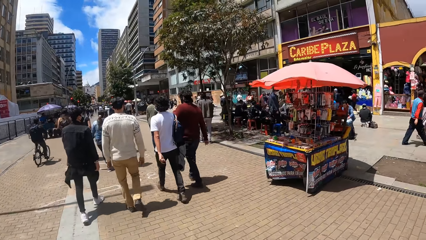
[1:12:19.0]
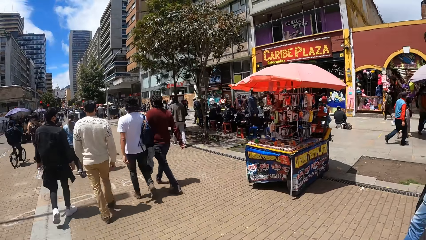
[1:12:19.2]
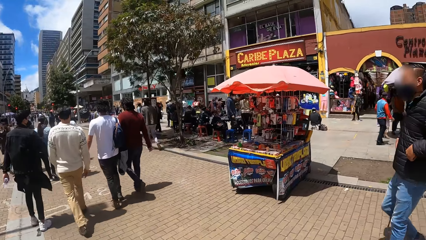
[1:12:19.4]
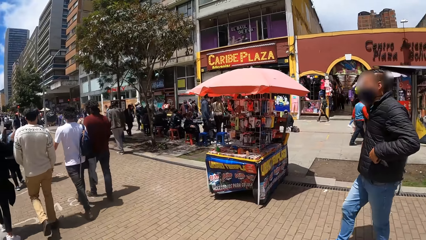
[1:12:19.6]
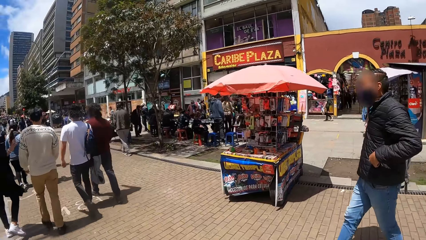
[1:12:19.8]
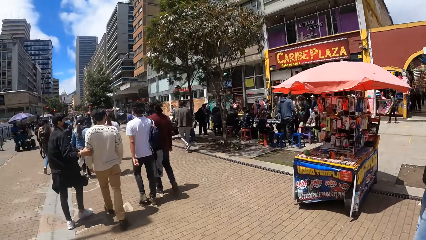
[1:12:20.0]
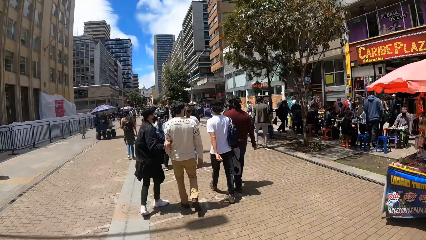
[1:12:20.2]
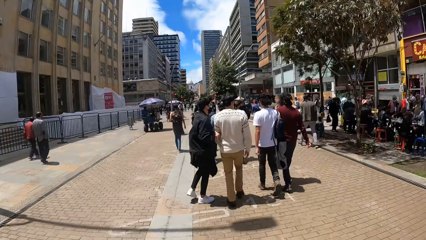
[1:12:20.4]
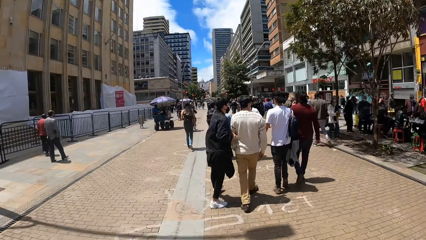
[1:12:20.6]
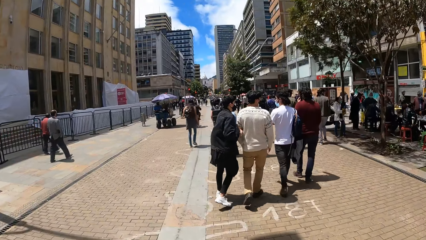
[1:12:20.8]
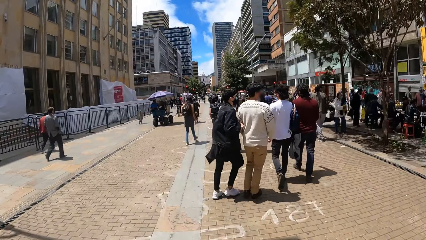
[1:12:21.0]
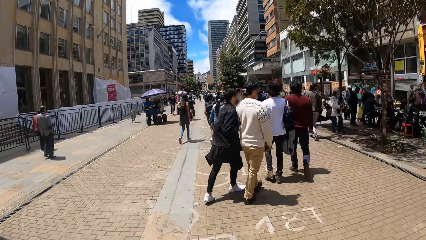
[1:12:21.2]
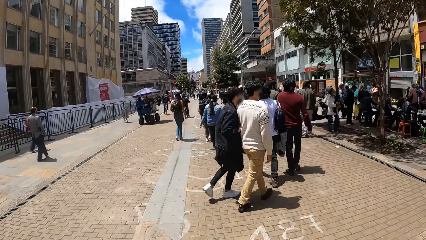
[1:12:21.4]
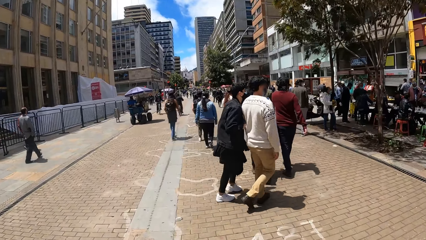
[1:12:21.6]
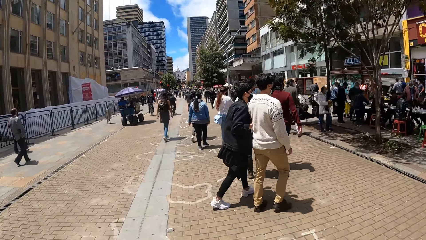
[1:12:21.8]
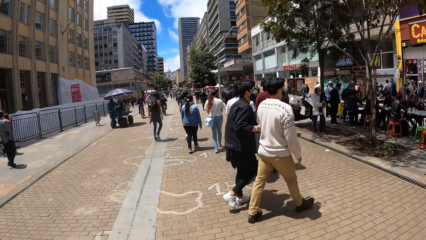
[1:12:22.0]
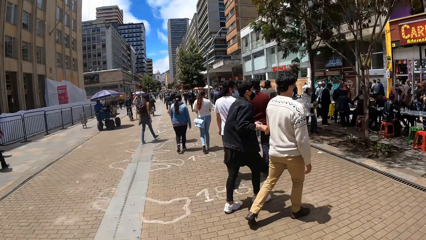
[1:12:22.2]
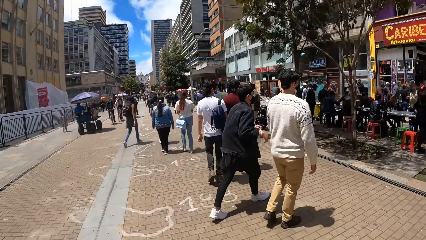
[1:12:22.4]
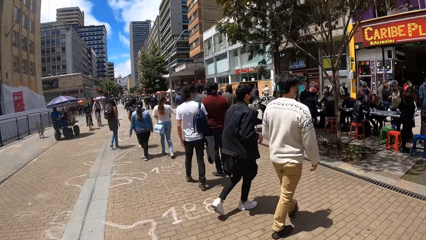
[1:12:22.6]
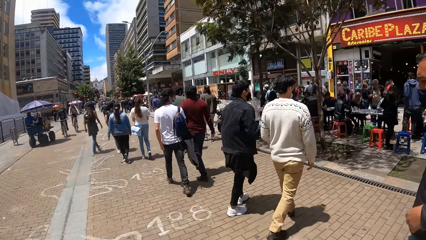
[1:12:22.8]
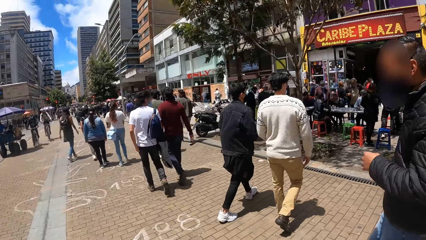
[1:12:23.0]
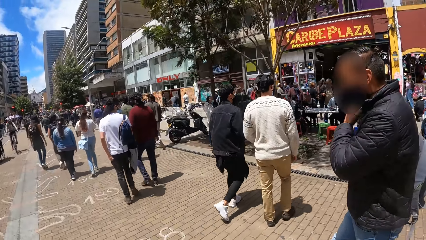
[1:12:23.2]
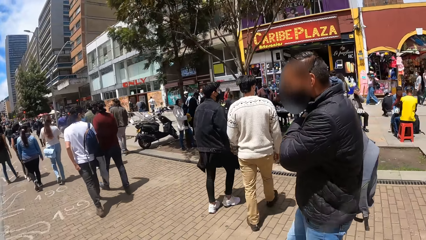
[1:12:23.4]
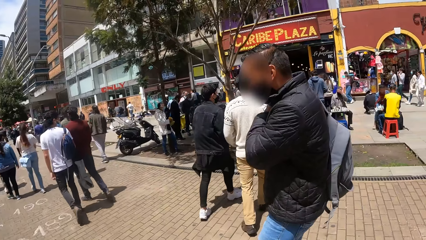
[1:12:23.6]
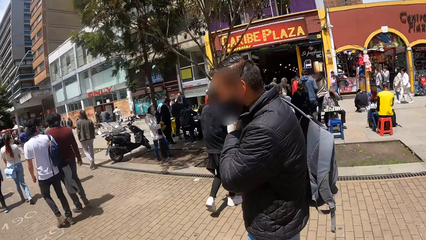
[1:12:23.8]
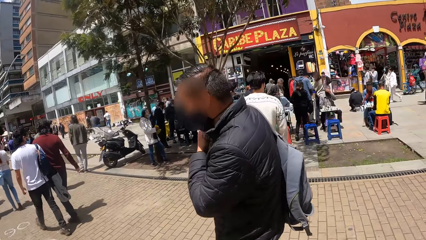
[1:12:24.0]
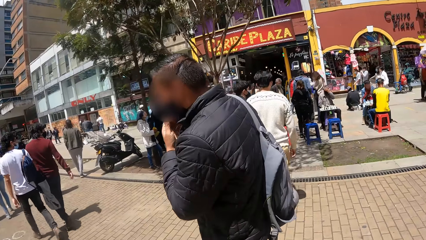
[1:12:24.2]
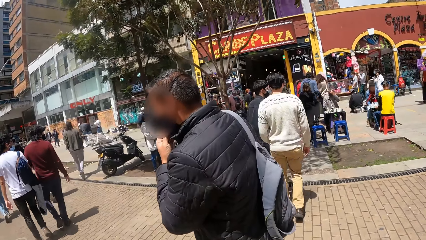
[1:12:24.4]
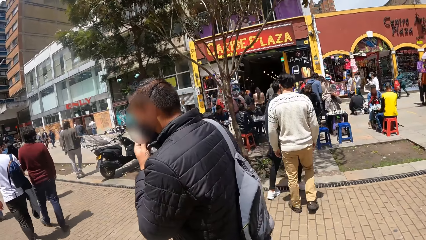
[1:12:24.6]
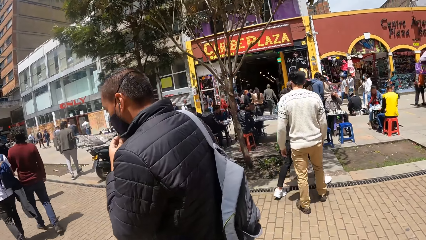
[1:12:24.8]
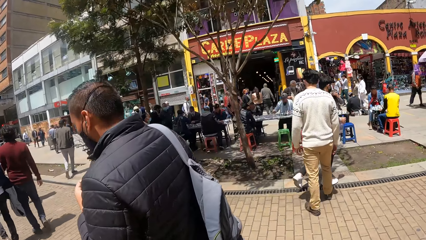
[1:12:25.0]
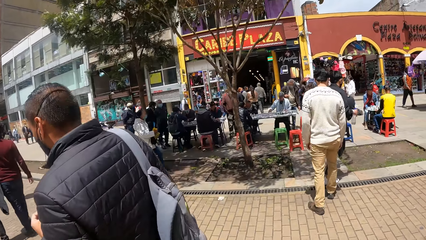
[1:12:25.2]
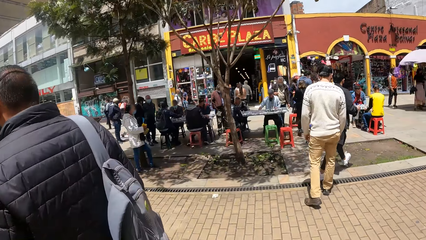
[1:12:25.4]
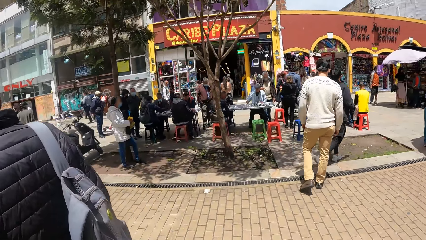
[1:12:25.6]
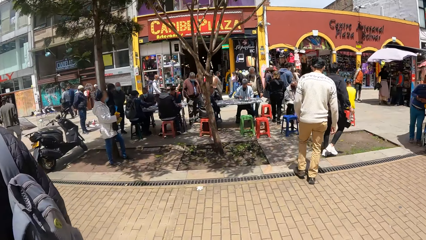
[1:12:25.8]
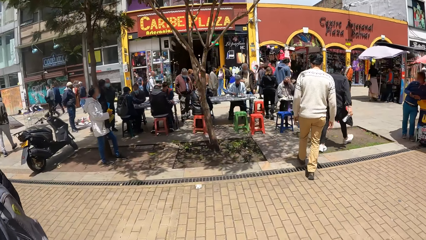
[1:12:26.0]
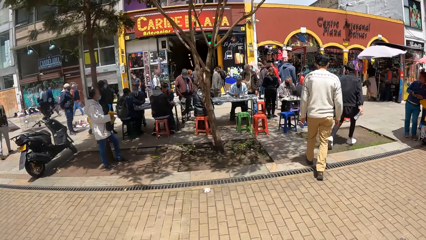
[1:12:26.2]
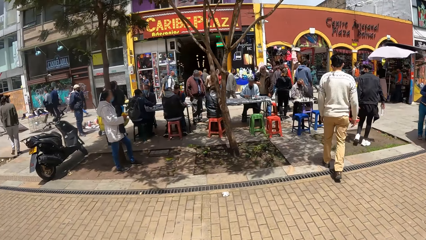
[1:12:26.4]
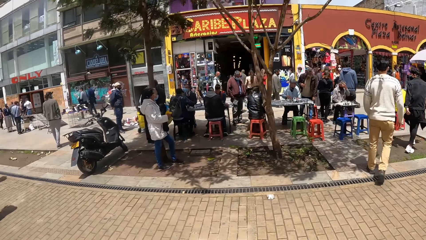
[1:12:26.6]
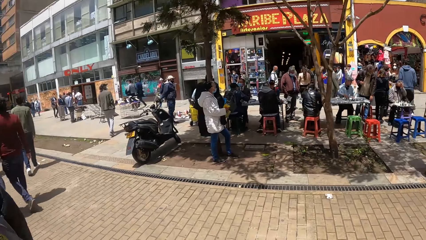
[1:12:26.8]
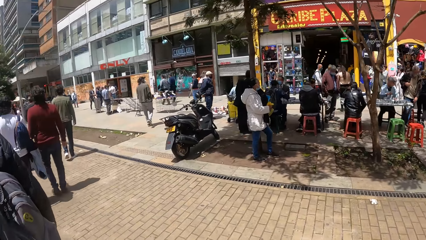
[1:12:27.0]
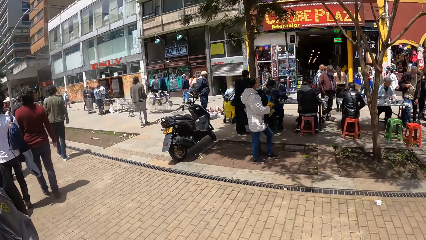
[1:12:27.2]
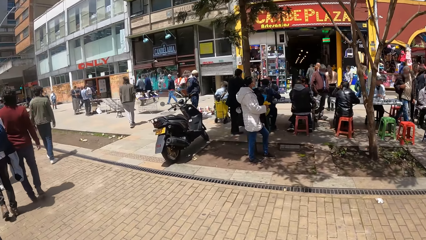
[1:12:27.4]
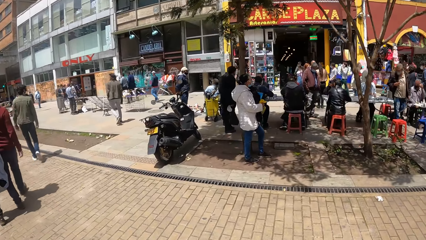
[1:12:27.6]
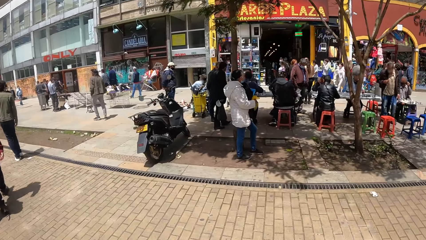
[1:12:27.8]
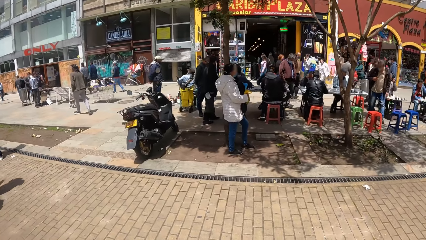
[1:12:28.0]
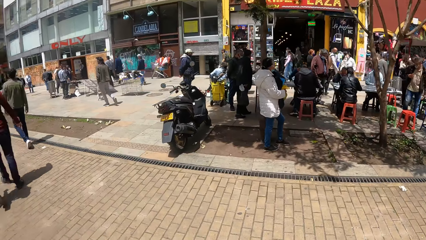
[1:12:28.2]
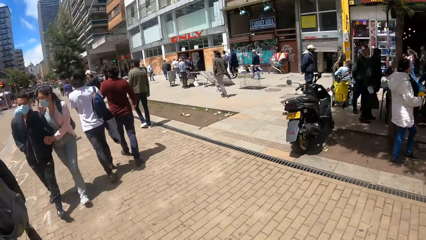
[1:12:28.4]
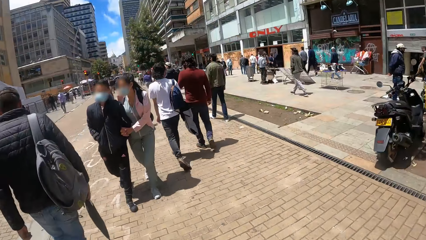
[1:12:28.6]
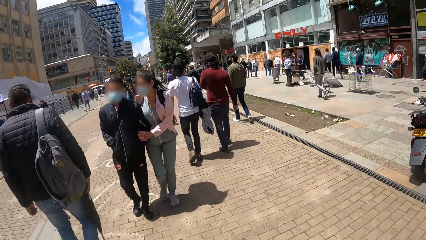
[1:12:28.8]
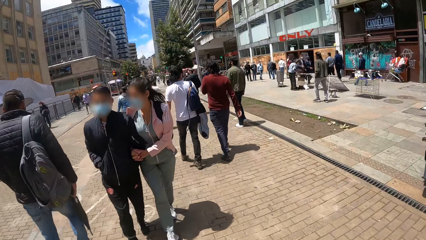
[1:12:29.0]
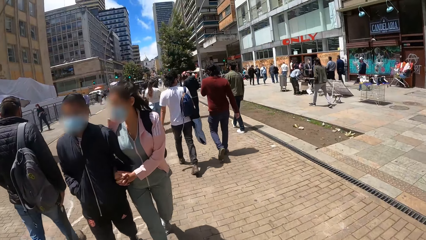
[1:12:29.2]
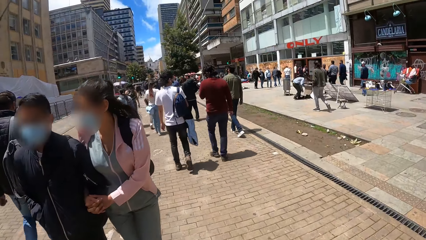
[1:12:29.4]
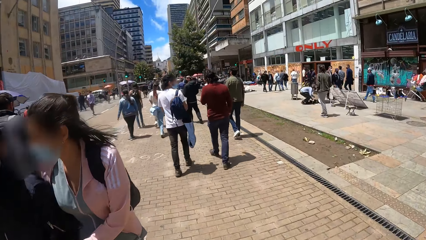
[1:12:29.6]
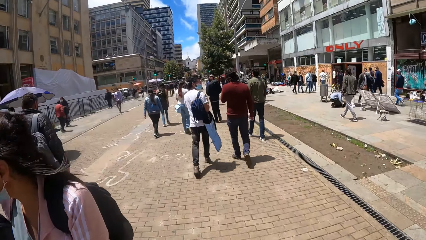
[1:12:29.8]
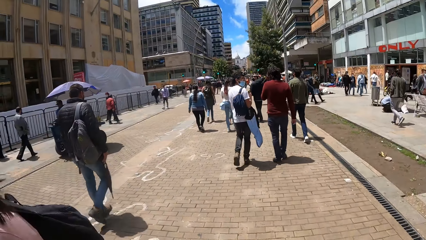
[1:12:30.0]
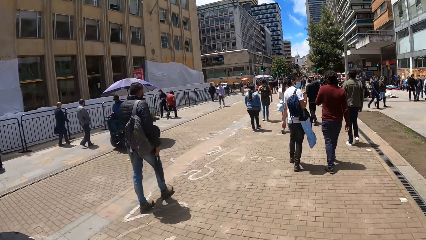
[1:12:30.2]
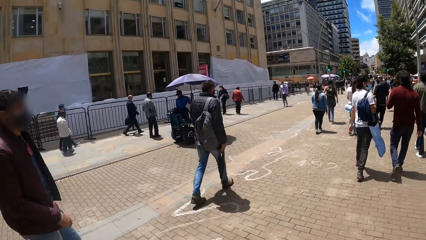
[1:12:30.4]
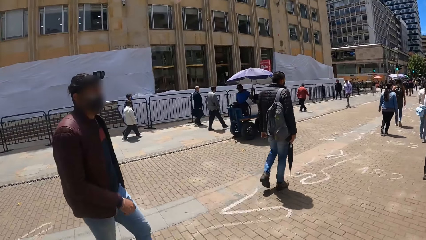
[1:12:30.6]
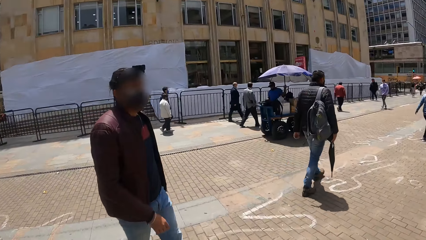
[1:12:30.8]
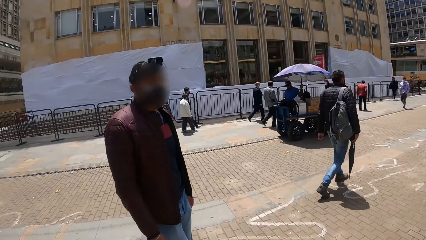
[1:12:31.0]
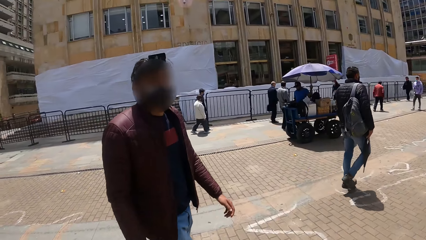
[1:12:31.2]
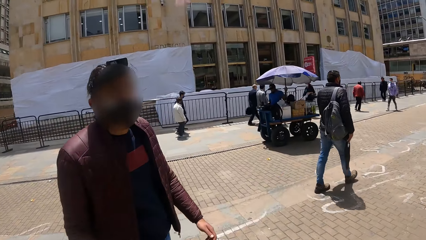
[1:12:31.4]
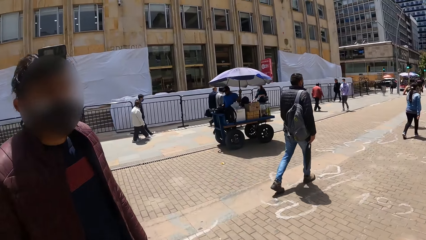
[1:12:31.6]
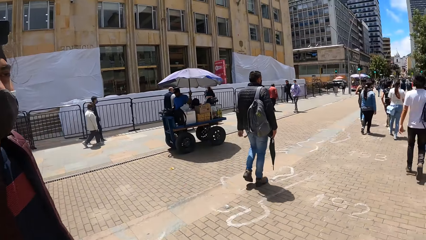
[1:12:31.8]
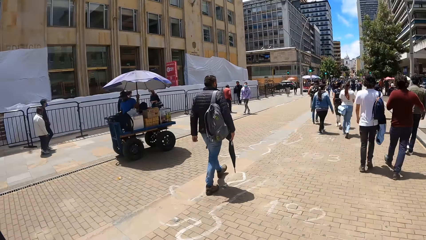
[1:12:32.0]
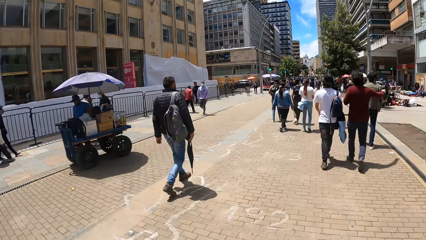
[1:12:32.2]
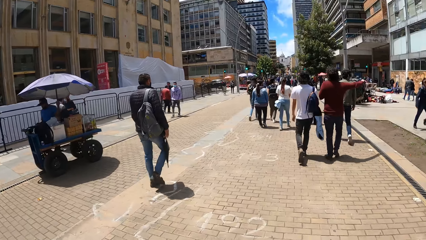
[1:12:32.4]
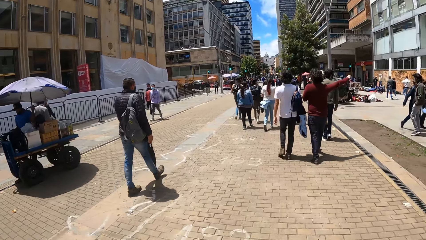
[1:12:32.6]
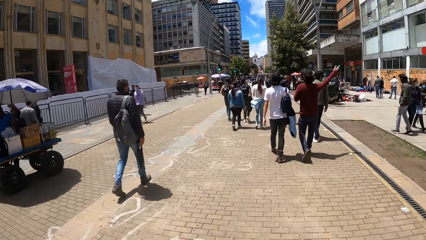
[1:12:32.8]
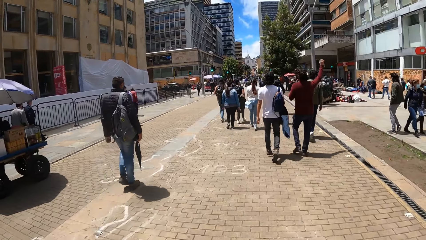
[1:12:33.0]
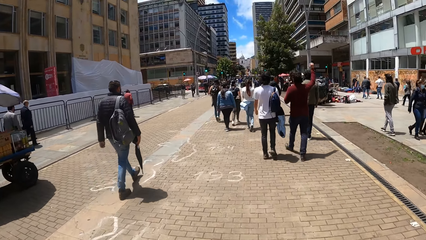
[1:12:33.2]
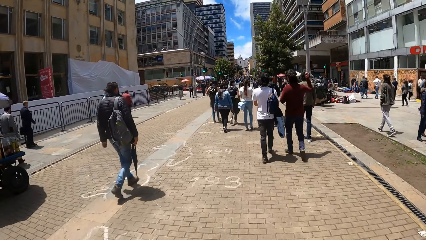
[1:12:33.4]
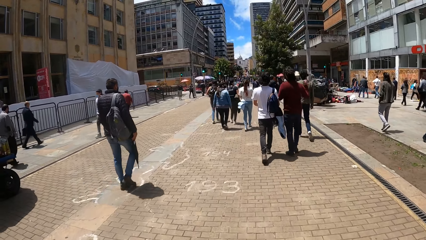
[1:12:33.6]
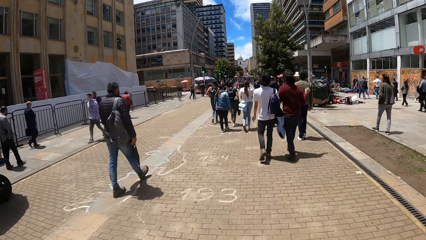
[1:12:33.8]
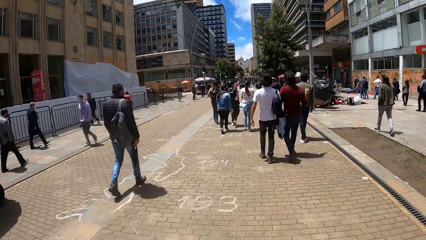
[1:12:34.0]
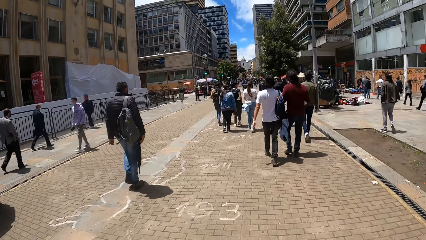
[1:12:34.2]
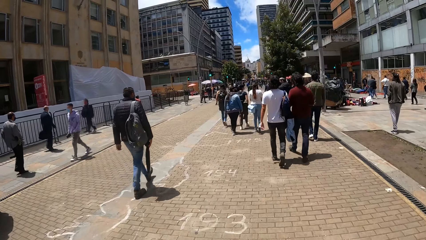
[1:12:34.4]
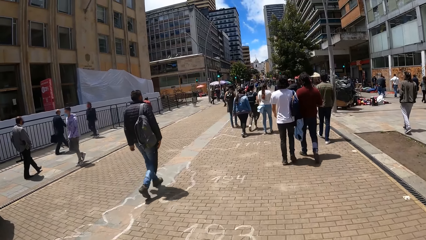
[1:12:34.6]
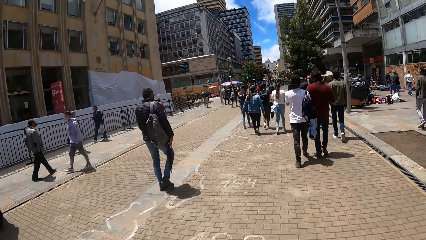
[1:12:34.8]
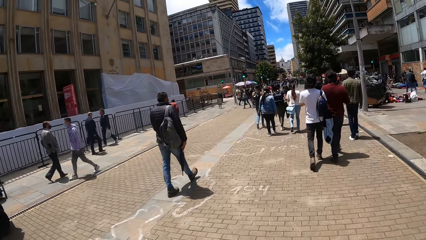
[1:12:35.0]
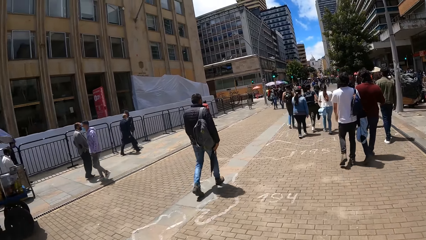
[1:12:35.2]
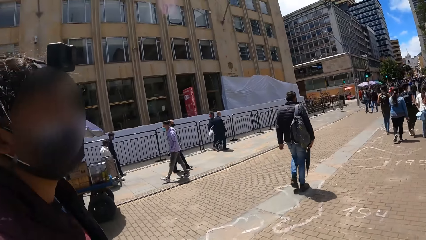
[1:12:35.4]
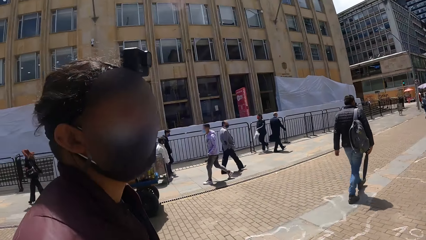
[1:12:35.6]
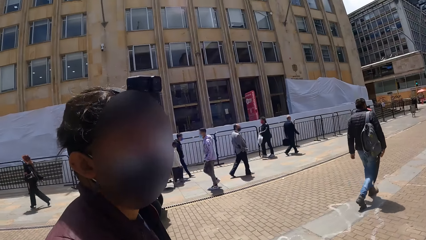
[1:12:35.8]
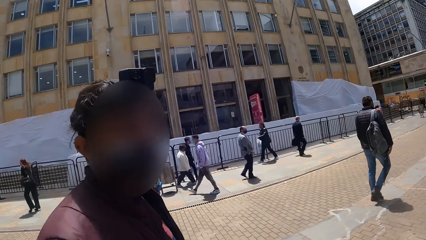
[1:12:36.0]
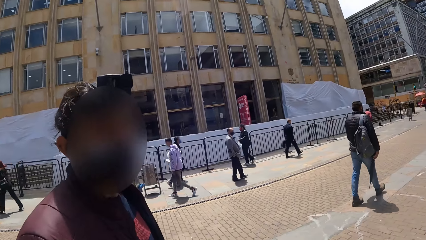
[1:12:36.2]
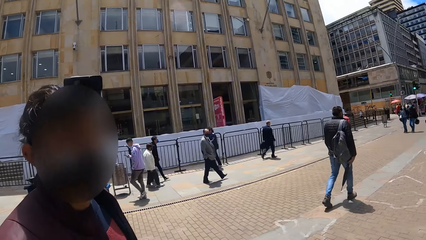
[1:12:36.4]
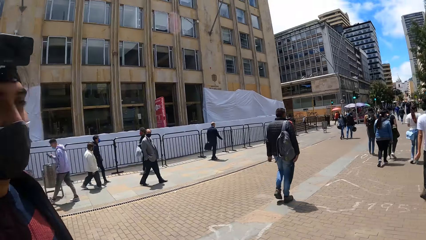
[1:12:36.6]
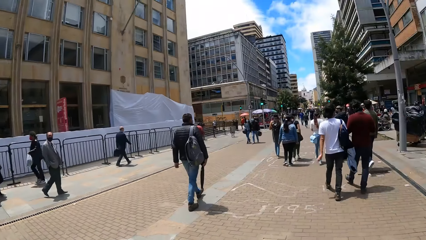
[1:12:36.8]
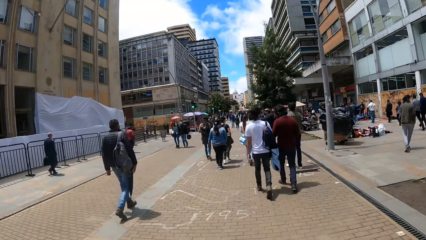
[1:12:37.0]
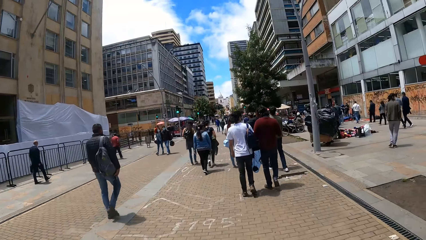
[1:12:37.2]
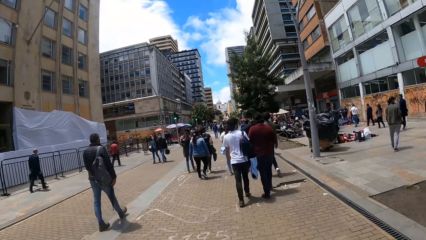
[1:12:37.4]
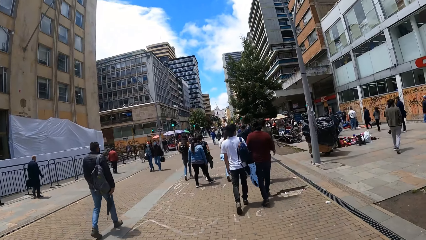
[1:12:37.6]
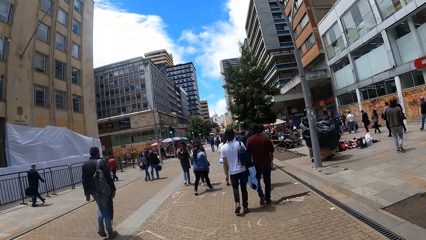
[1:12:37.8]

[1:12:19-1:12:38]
The camera wearer looks around. A person touches another person. The camera wearer looks at them as they walk away. They look around. They look at a man. They look at the man again. They look around.
